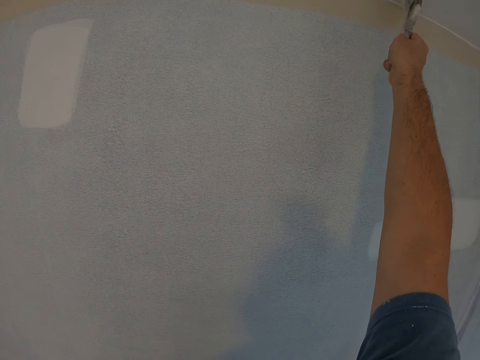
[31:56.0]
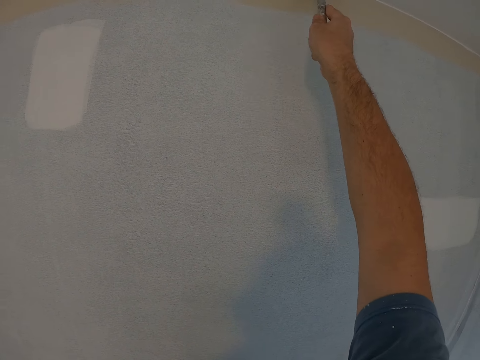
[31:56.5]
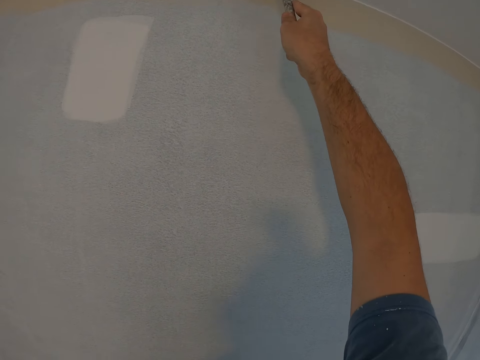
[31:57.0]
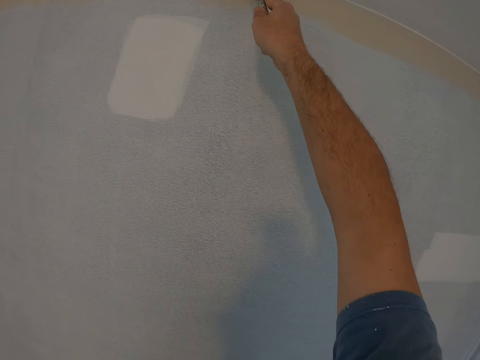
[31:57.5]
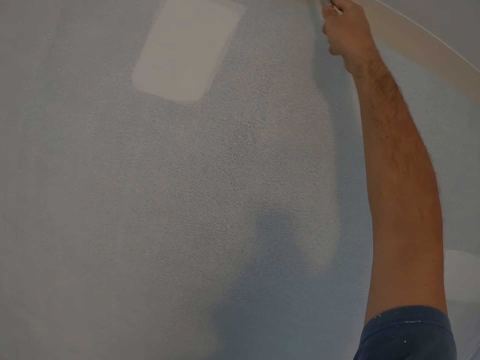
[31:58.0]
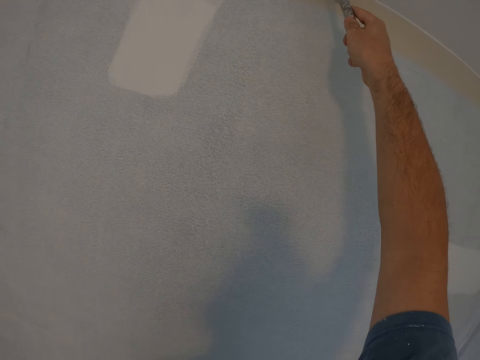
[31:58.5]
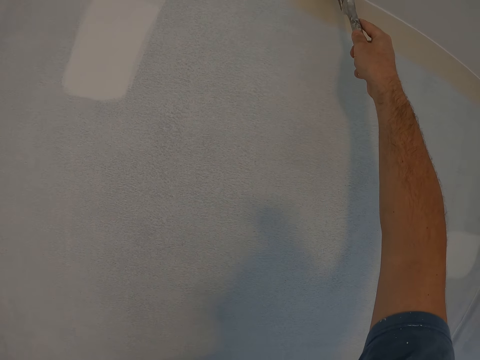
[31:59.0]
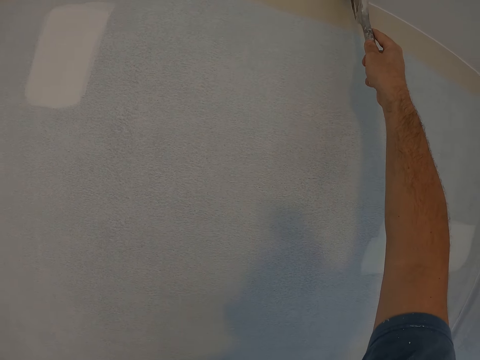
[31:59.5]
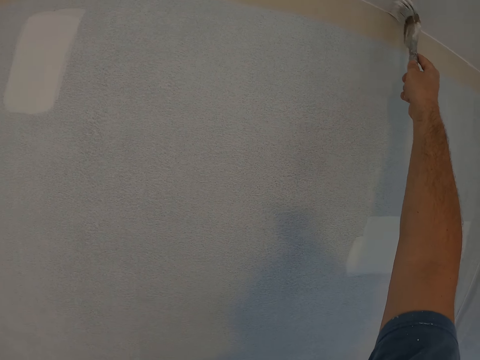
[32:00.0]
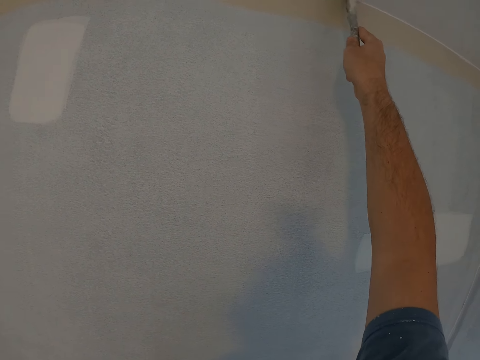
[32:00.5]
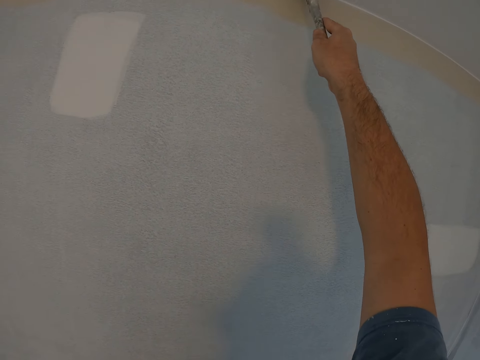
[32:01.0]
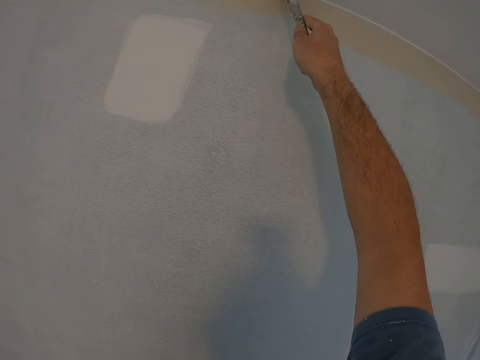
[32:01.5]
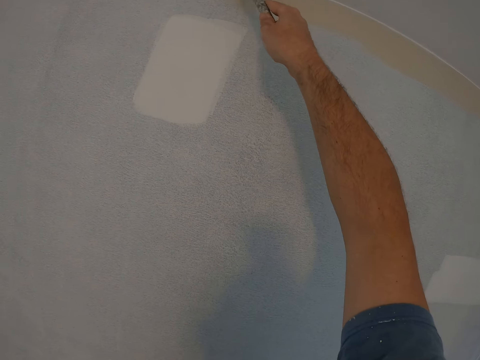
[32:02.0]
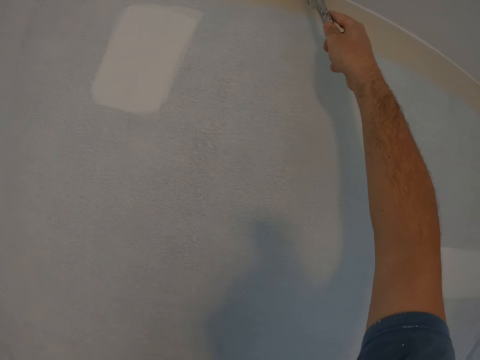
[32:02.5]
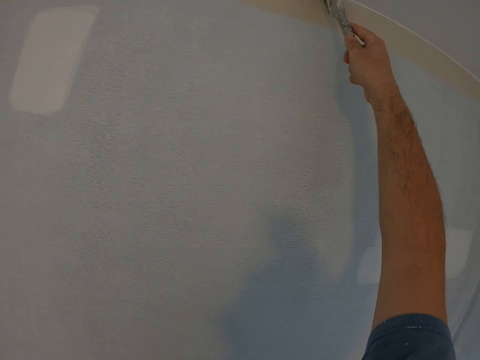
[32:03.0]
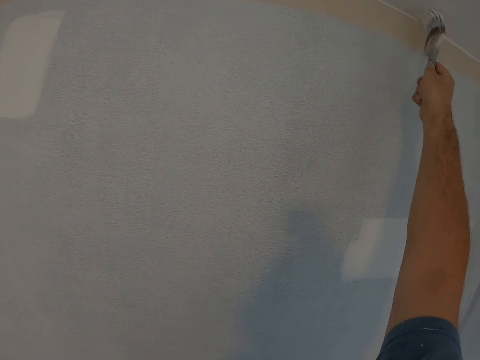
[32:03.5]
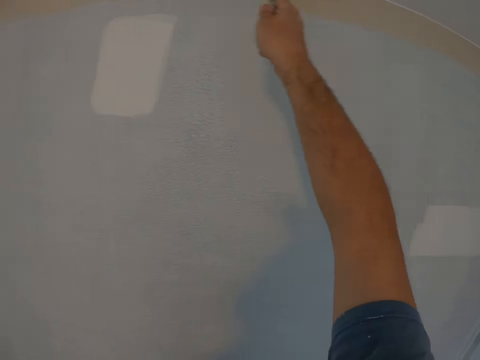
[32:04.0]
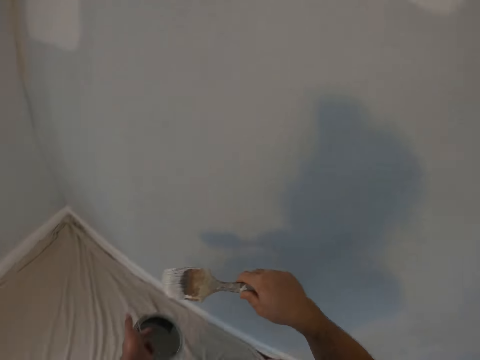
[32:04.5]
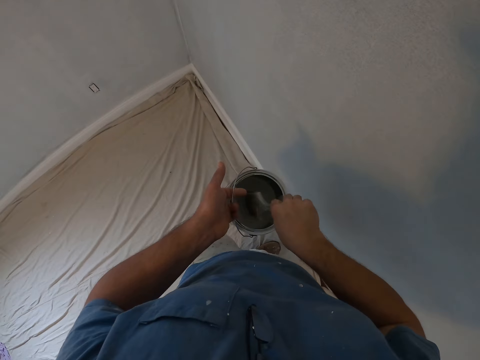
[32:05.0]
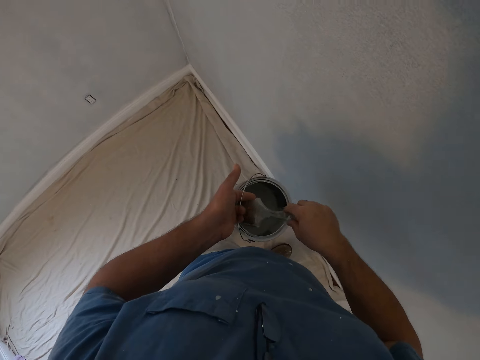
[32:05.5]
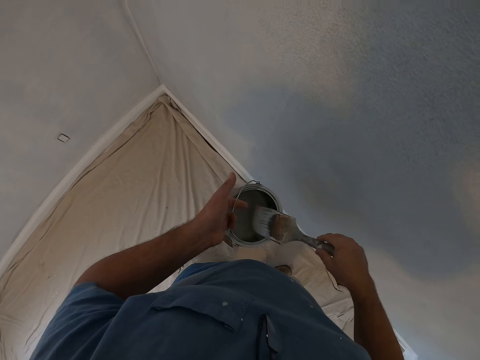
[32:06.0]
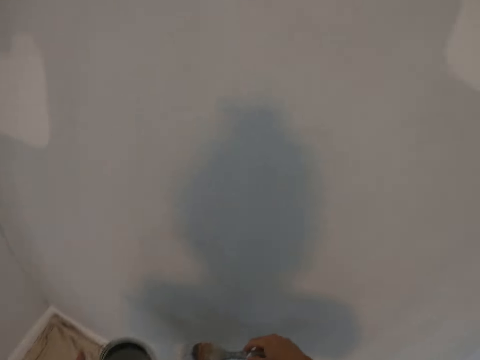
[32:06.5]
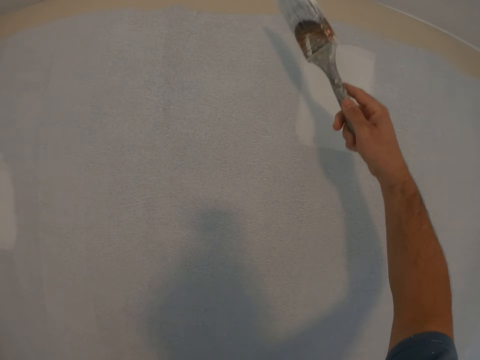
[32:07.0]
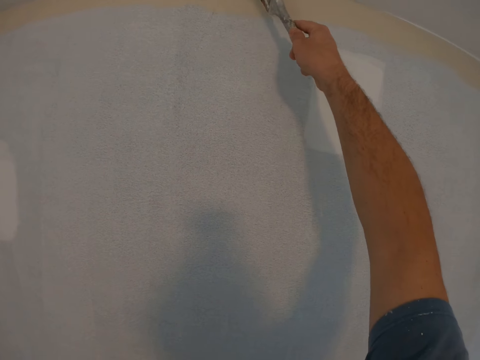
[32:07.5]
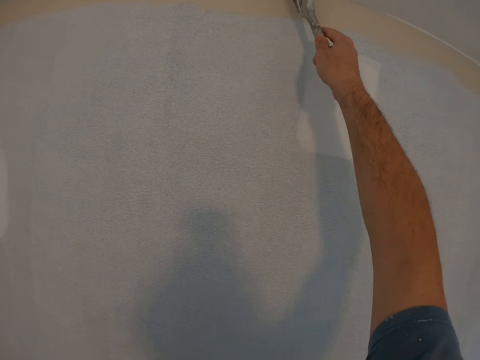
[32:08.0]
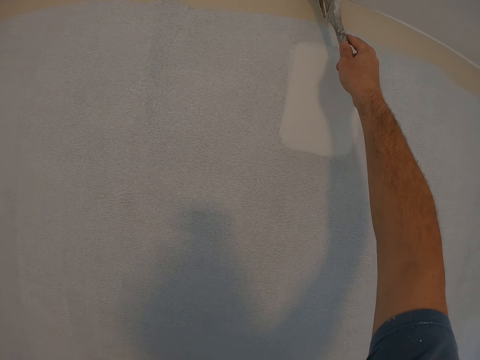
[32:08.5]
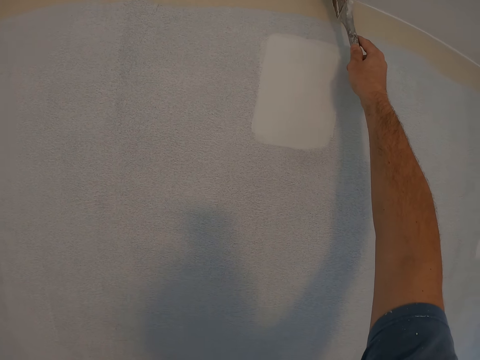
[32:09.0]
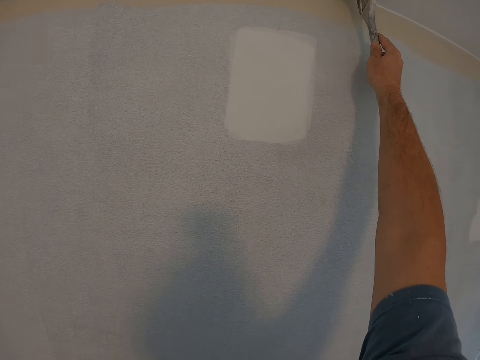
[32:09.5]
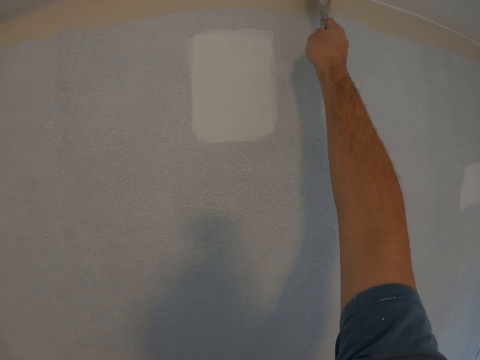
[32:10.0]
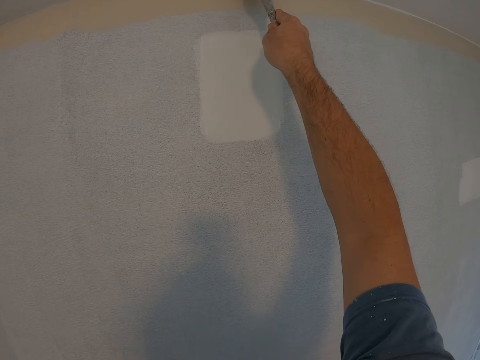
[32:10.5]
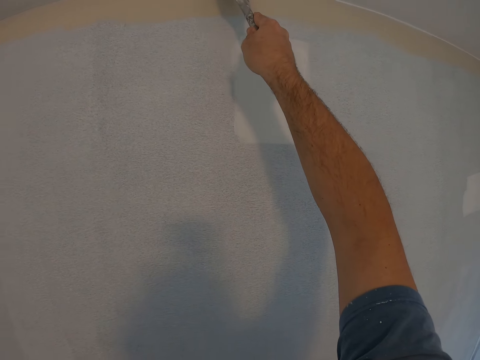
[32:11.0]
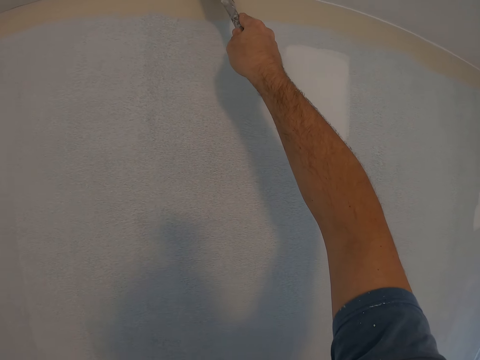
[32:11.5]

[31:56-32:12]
The camera wearer dips a painting brush or paint brush in the container. They paint a wall with the paint brush.

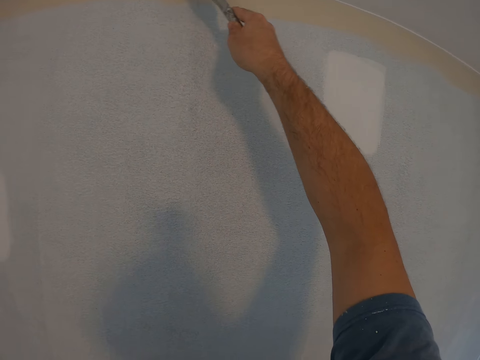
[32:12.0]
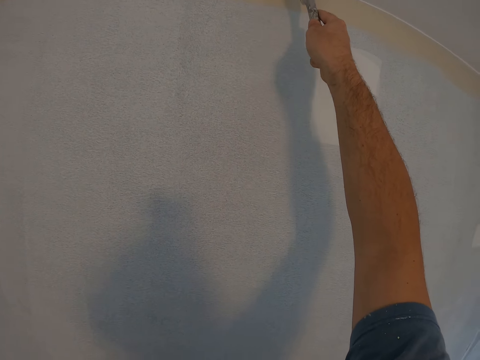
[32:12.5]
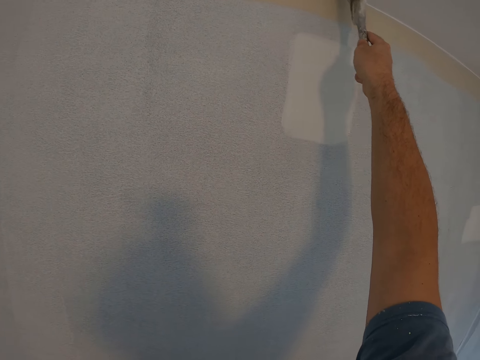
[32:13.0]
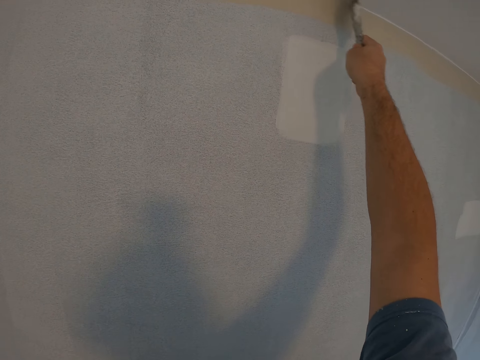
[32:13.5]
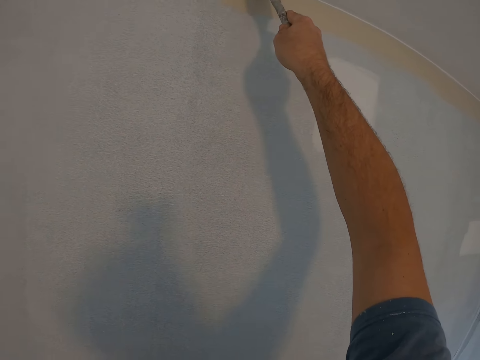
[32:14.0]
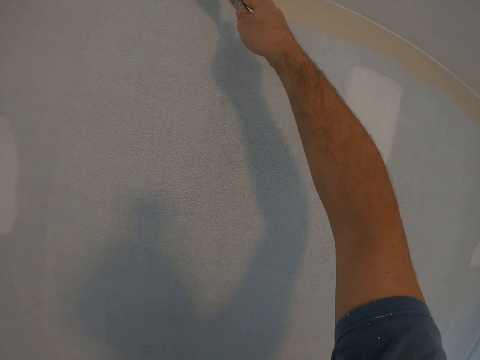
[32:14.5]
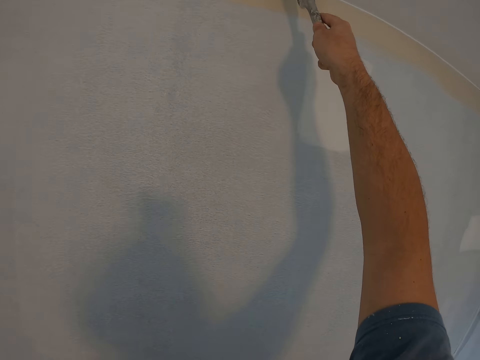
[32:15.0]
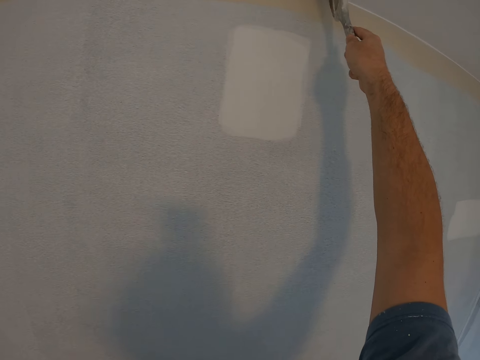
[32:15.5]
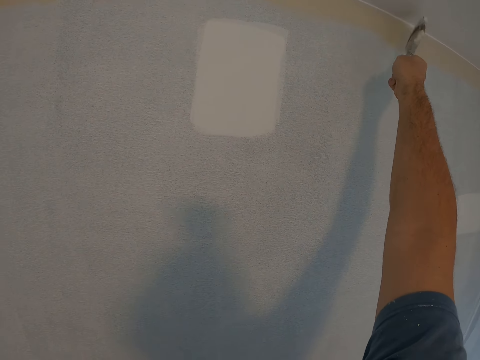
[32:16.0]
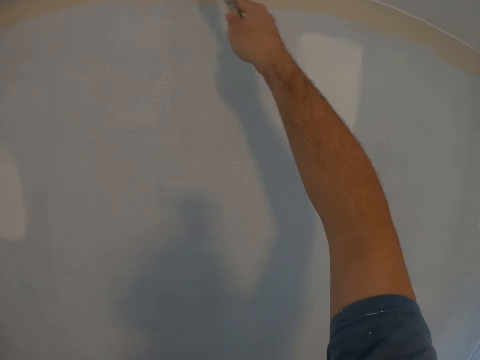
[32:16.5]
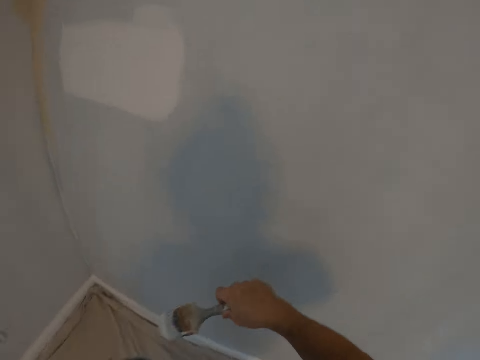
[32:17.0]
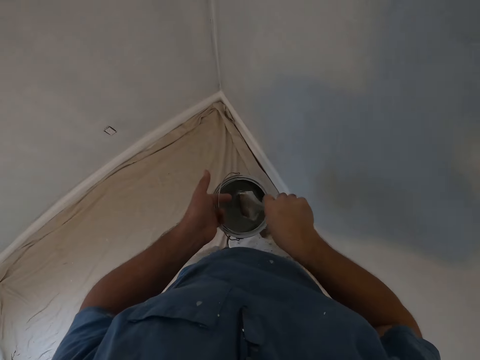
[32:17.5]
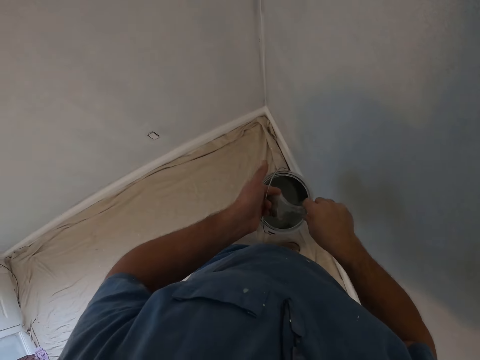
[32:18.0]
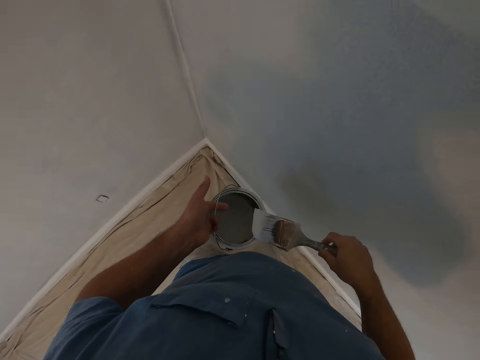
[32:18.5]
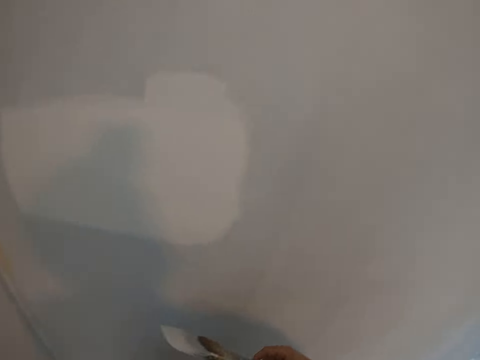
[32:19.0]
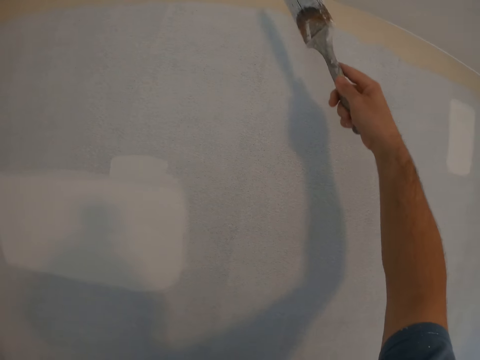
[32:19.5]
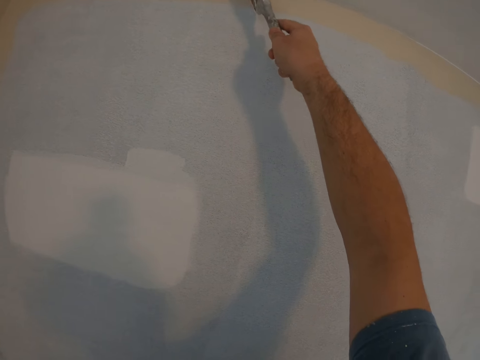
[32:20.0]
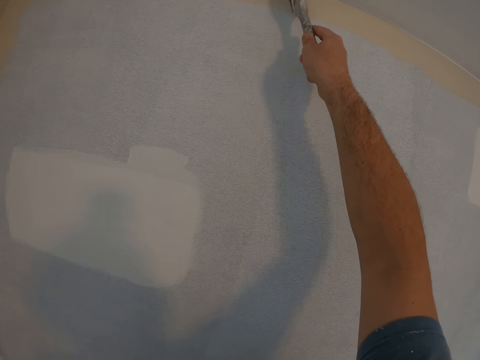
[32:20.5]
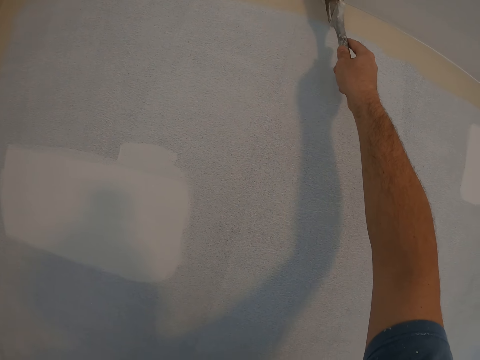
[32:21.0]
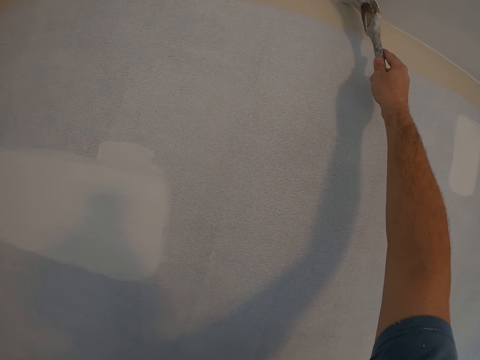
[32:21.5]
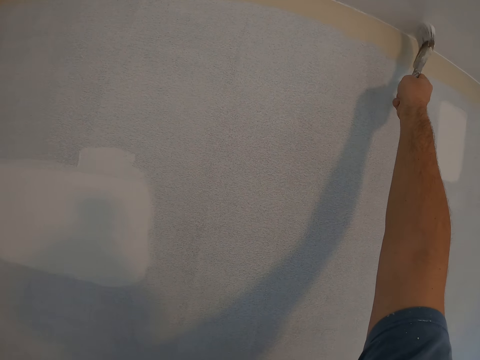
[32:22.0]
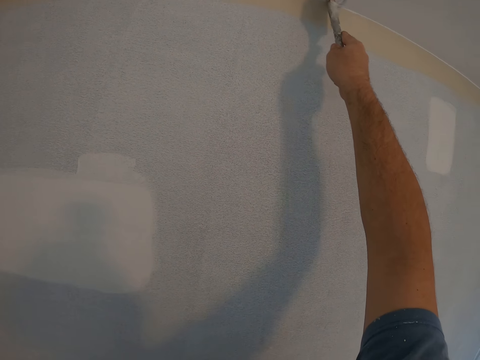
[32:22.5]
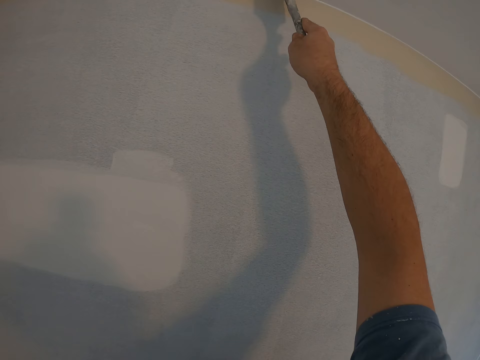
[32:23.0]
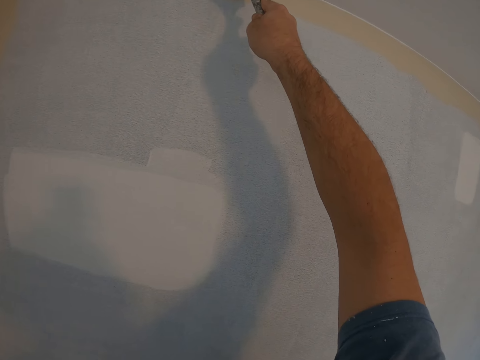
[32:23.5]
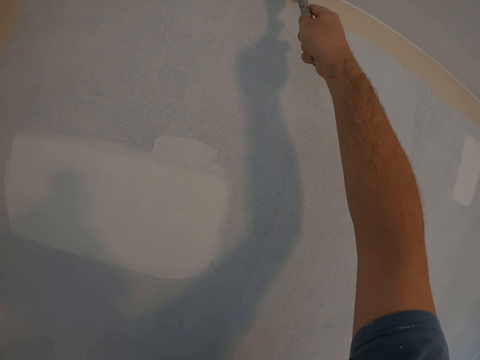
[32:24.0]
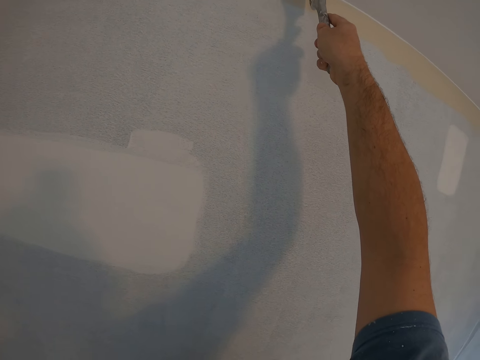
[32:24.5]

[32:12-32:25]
The camera wearer dips a painting brush or paint brush in the container. They paint a wall with the paint brush.
